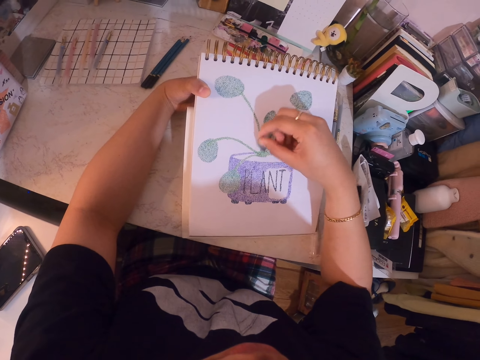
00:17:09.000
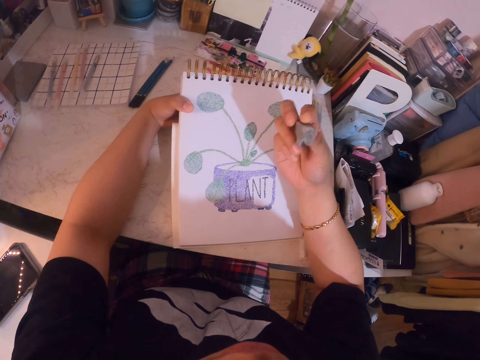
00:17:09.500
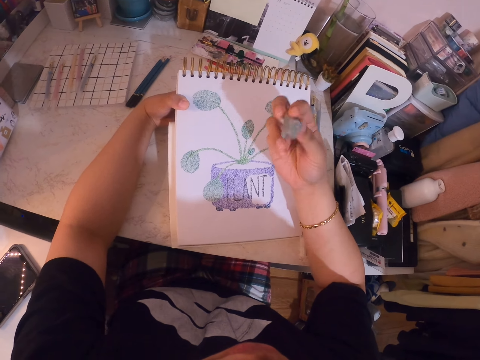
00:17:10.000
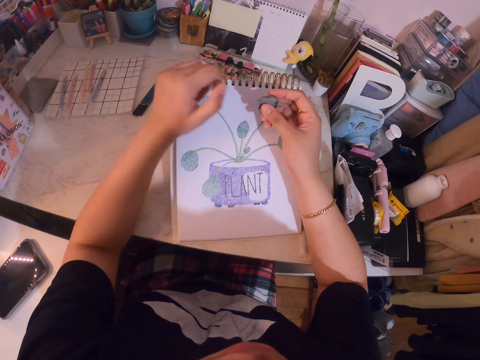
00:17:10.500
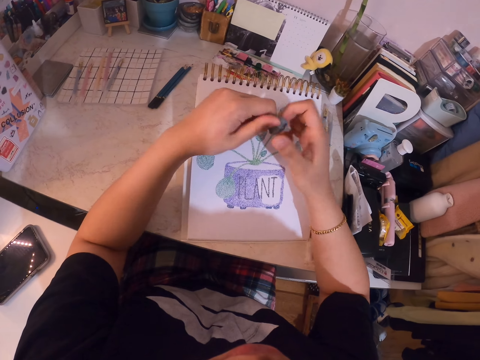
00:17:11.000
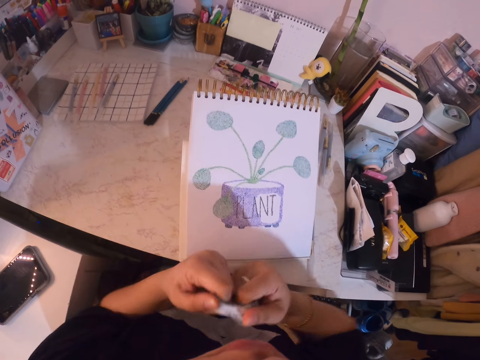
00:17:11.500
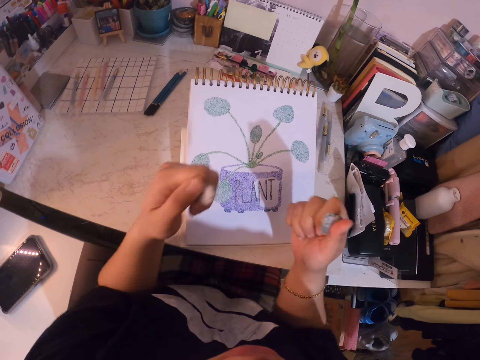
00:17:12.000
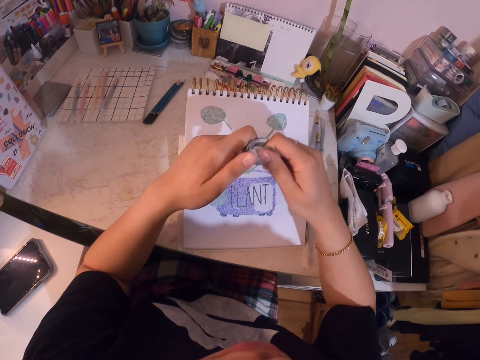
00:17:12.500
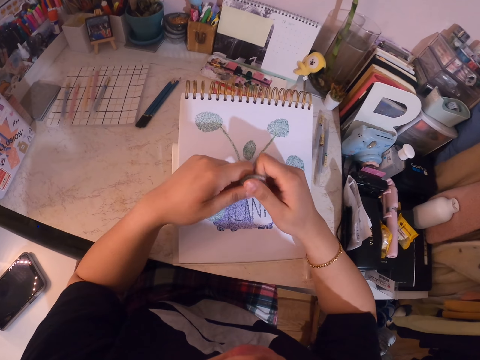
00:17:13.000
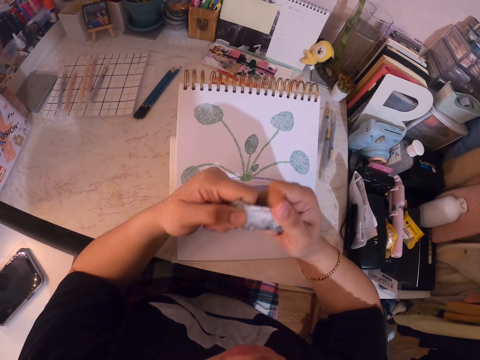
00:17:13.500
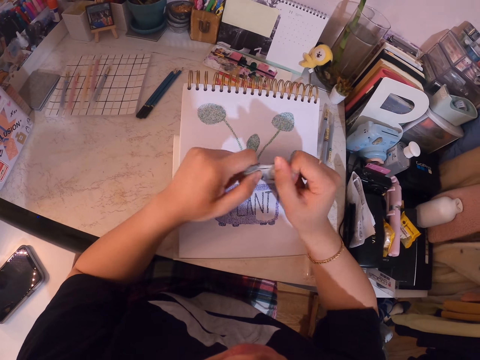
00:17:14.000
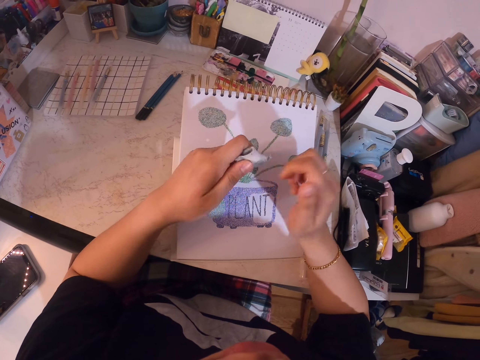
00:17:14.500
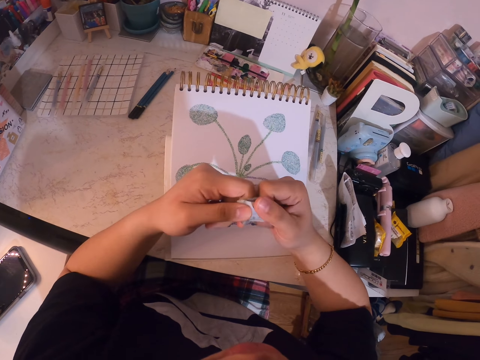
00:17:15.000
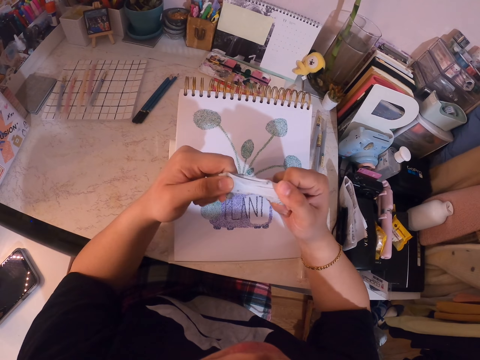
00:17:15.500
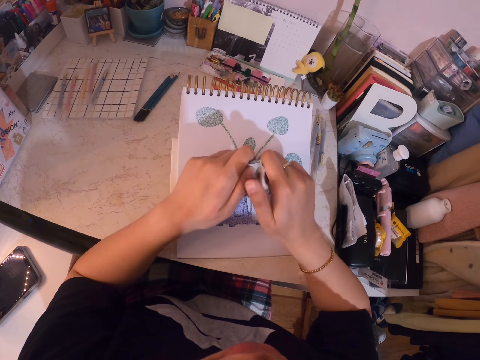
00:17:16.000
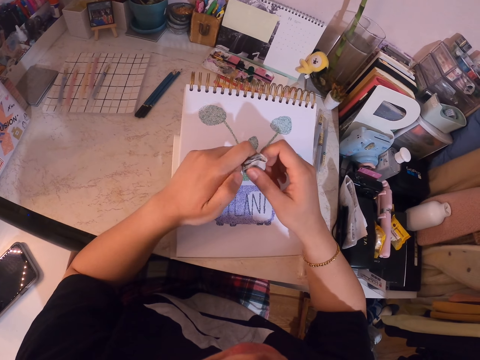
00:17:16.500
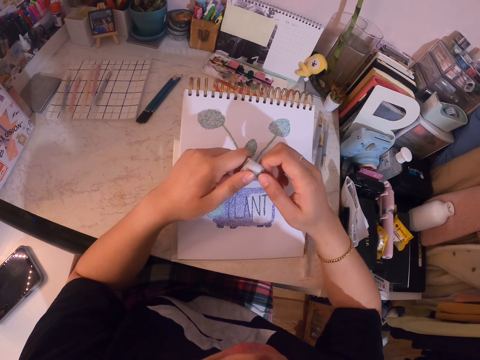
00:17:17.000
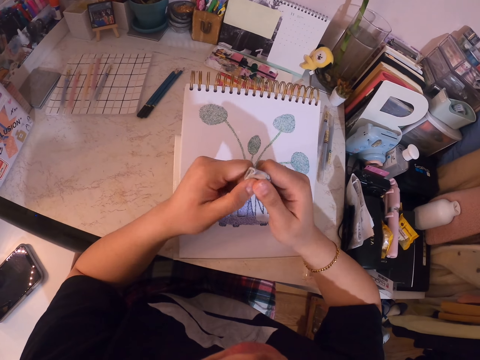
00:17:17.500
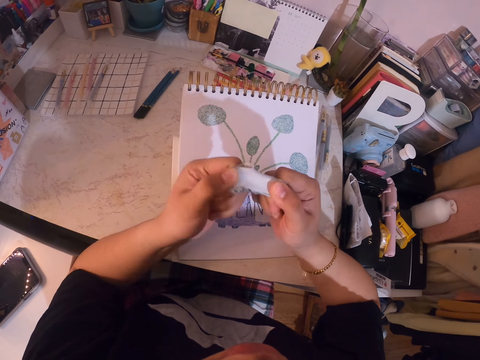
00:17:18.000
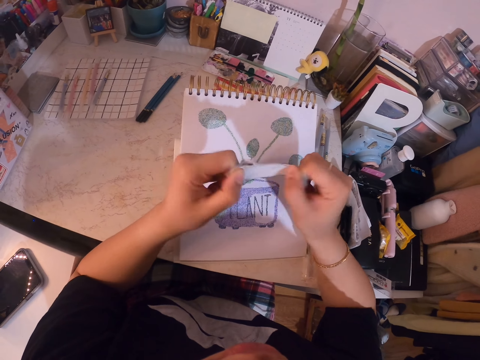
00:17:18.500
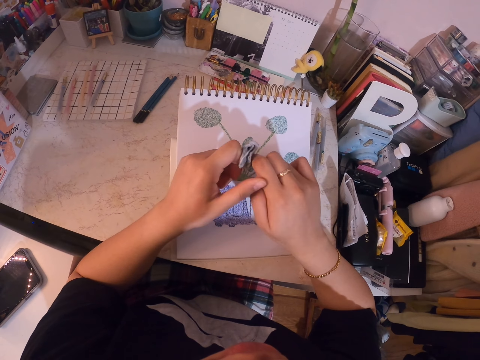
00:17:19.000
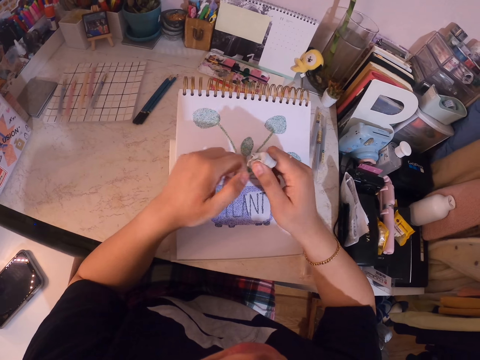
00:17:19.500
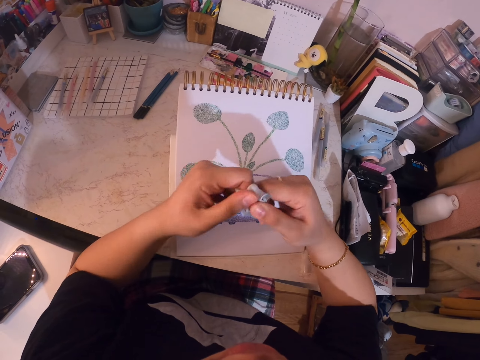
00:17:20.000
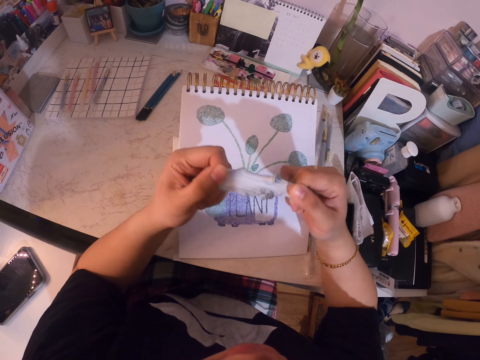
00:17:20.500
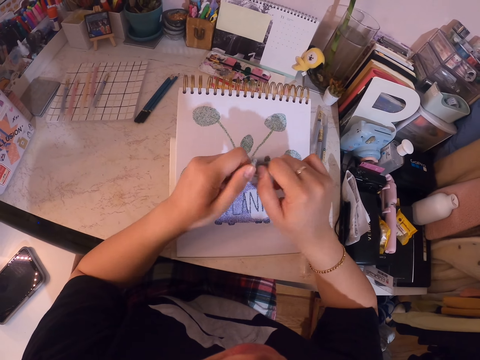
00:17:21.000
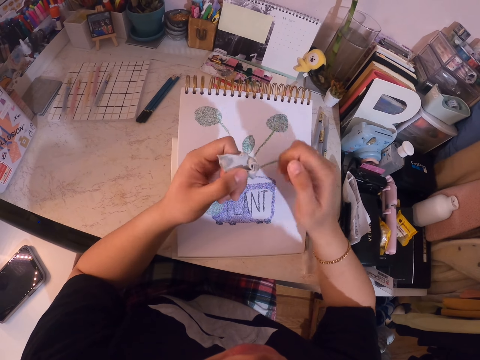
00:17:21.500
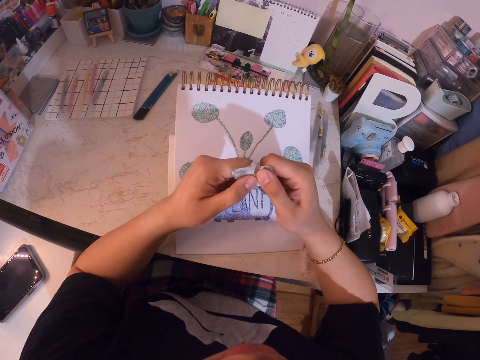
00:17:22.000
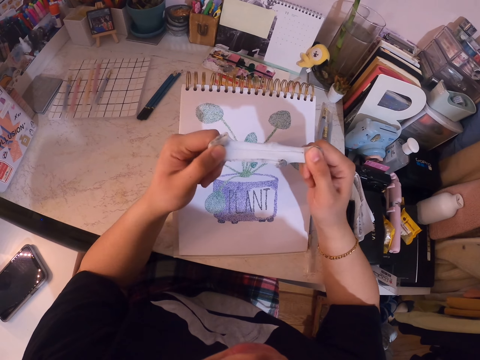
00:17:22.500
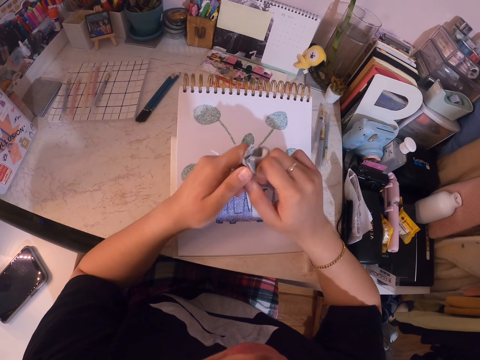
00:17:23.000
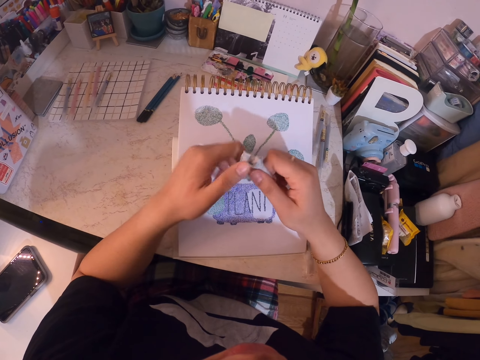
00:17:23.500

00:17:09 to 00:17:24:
The camera wearer stretches the rubber. They cut the kneaded eraser into two and knead the eraser together.

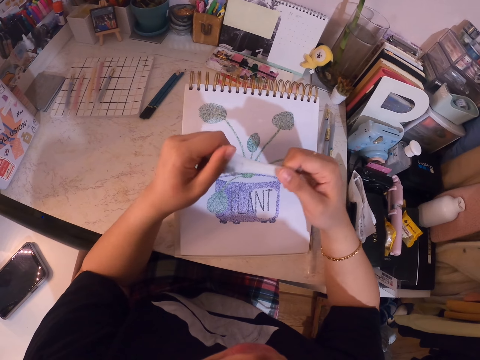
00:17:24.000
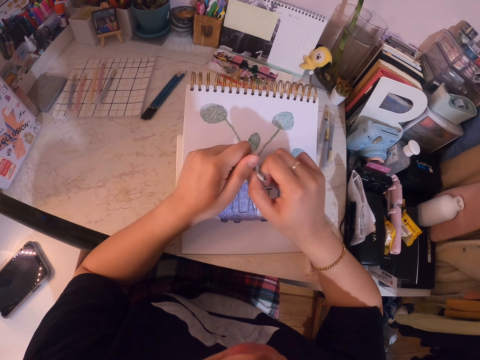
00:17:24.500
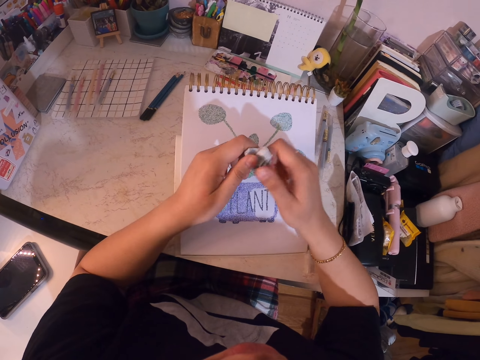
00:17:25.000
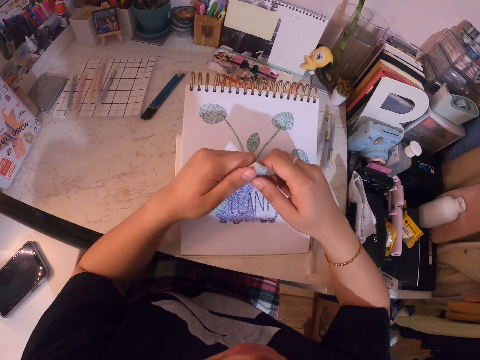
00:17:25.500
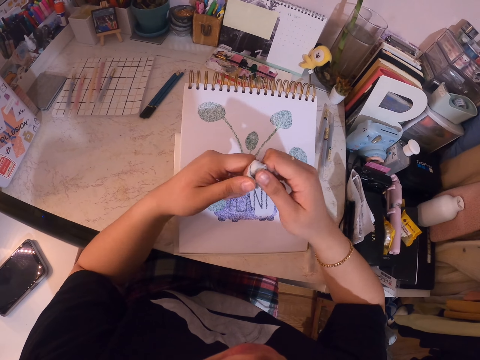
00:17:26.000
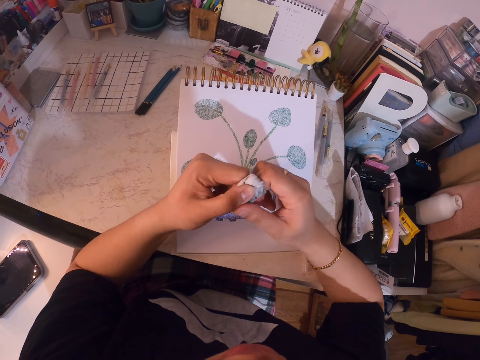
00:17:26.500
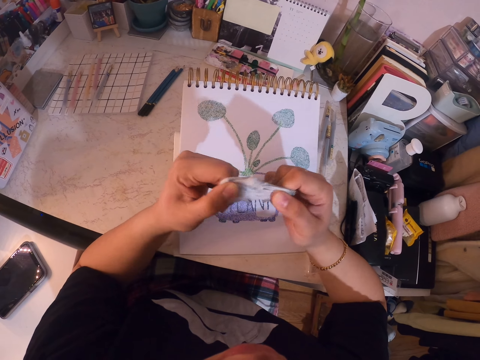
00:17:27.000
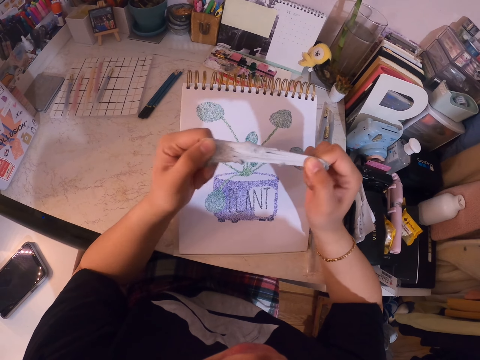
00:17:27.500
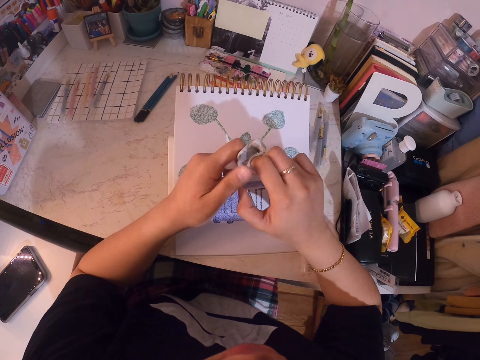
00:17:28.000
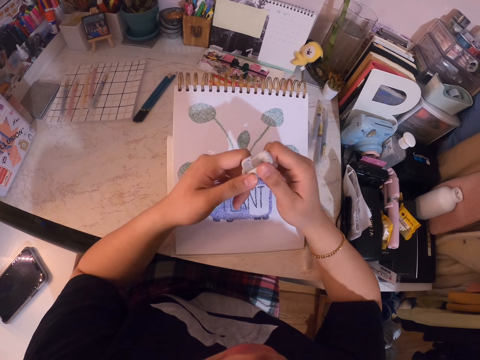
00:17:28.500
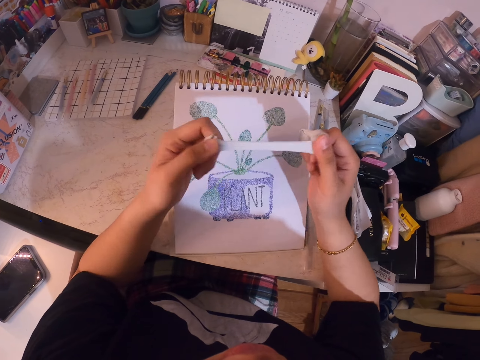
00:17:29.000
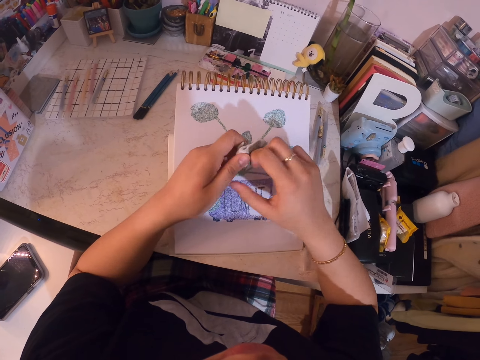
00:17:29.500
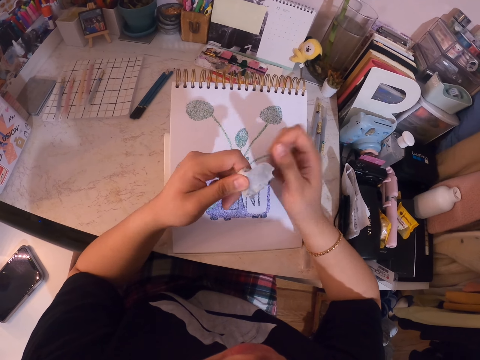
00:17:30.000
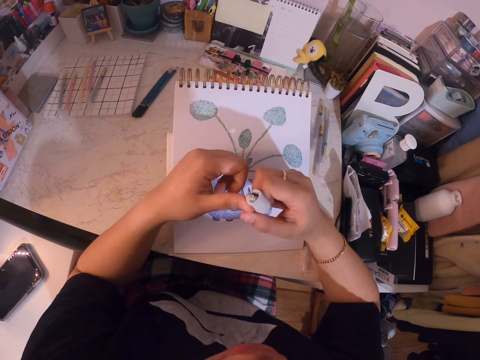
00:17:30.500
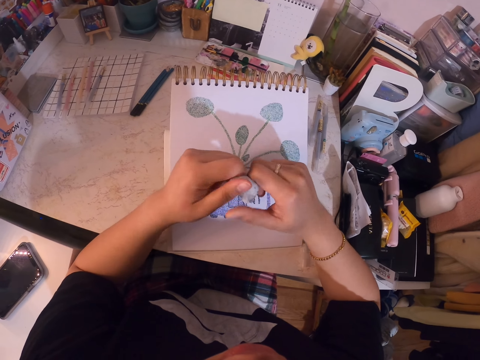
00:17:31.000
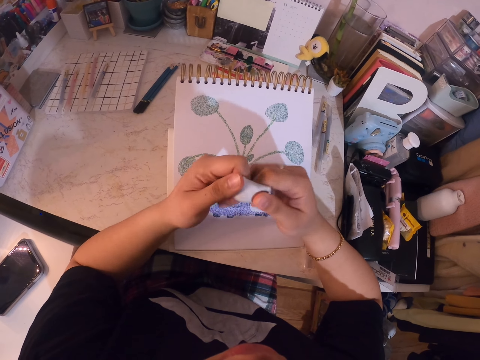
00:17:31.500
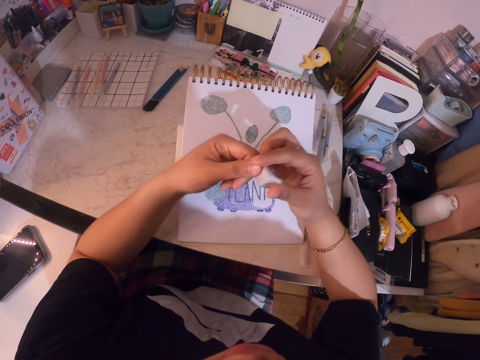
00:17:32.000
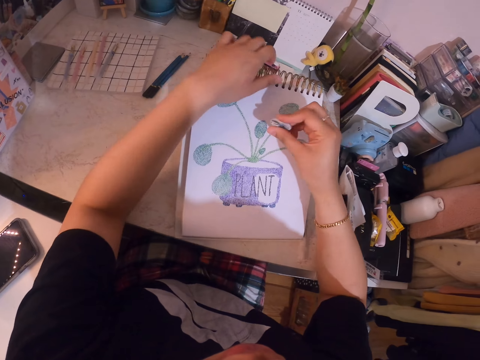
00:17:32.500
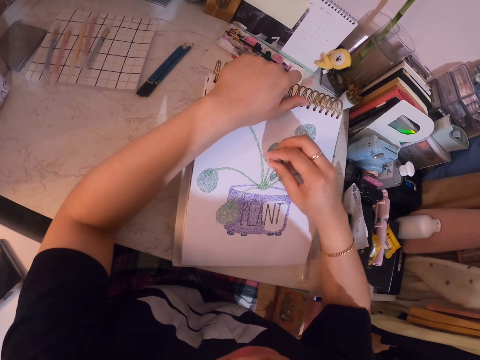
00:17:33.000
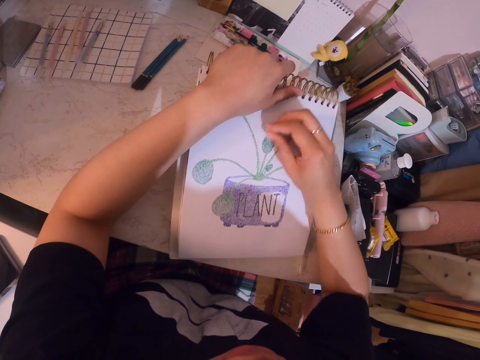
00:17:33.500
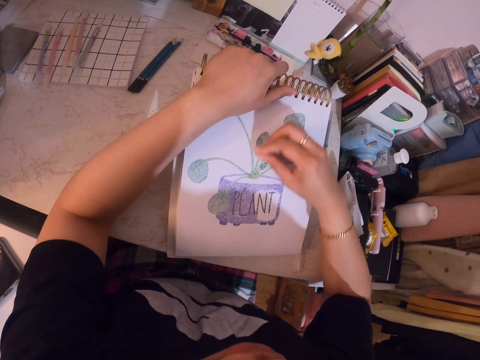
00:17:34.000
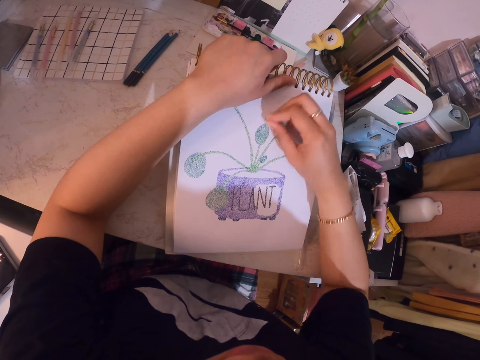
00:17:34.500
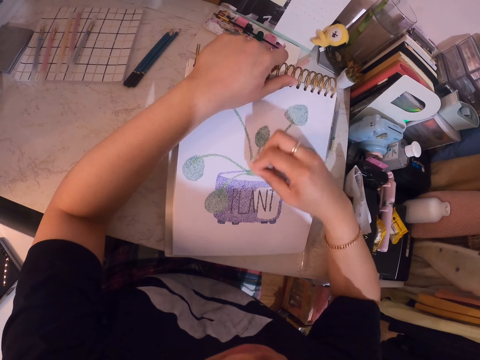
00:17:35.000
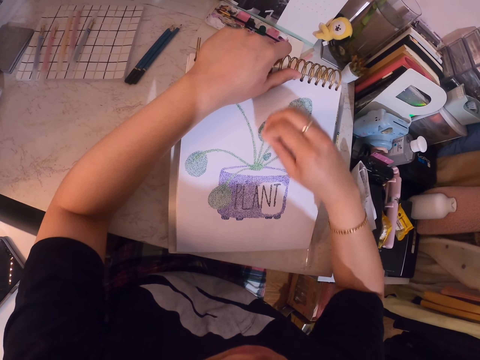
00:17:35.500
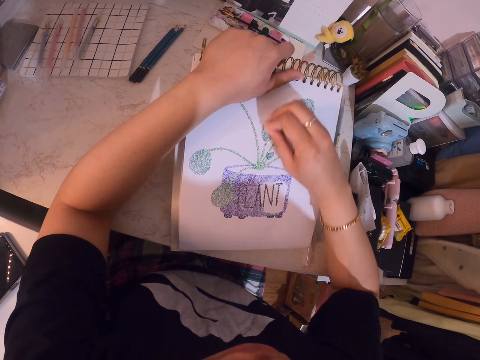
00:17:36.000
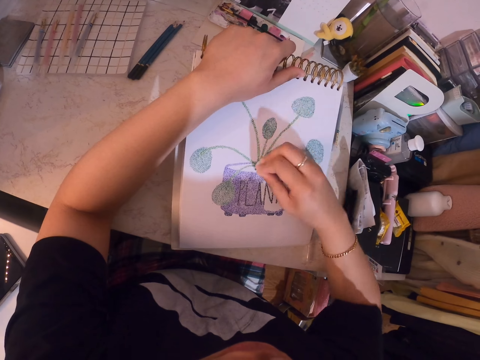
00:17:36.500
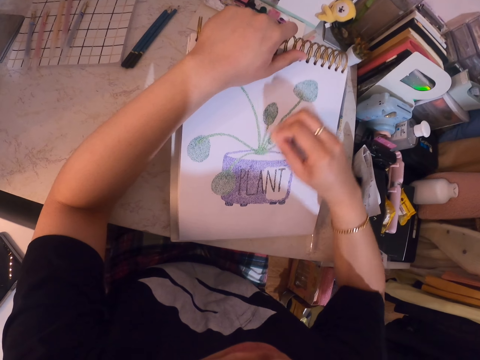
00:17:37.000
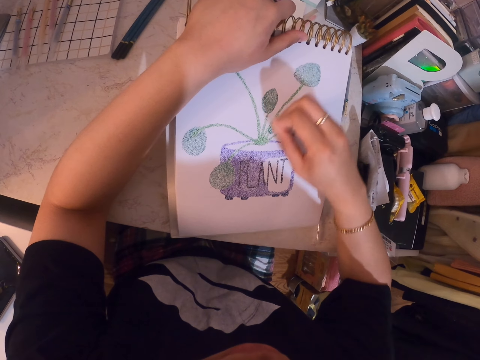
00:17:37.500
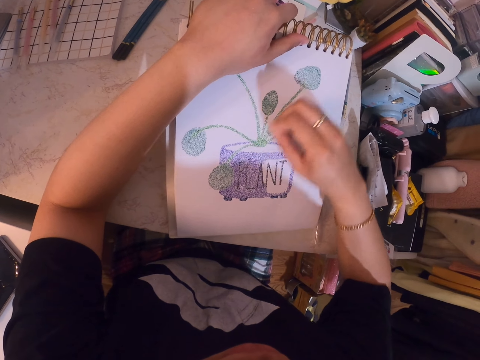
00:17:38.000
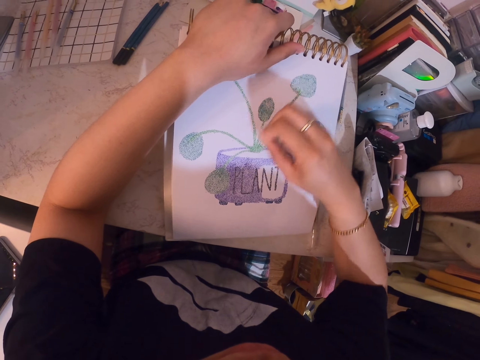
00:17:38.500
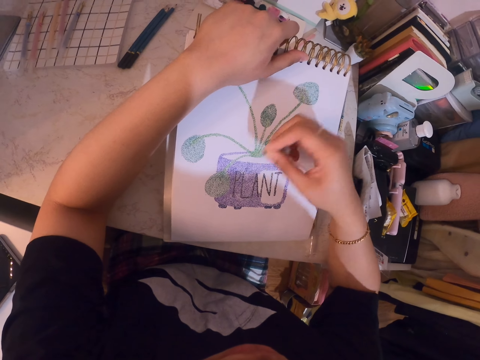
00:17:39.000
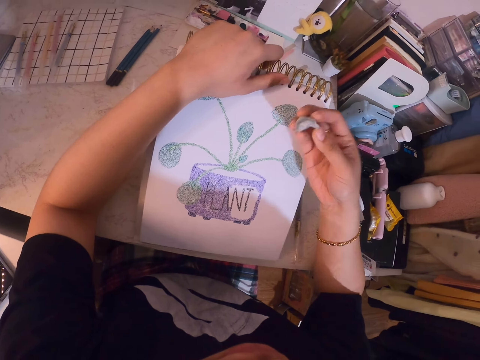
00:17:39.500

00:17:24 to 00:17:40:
The camera wearer rubs the book with the kneaded eraser.
